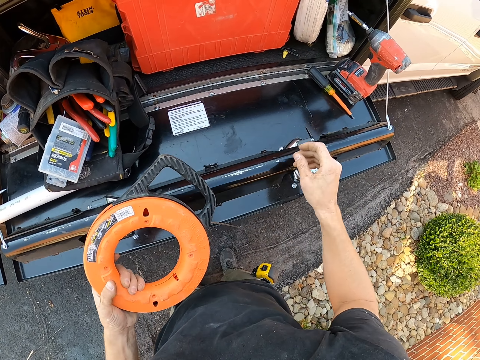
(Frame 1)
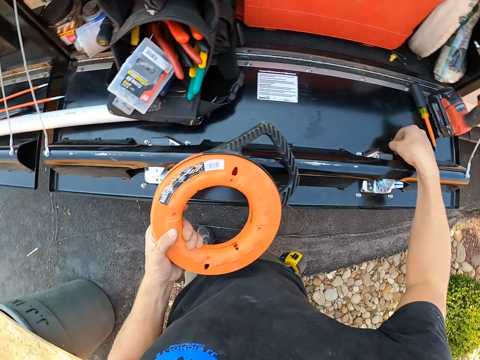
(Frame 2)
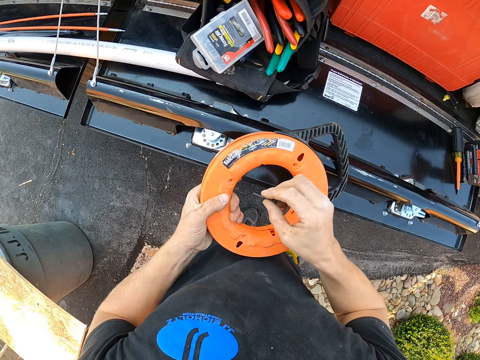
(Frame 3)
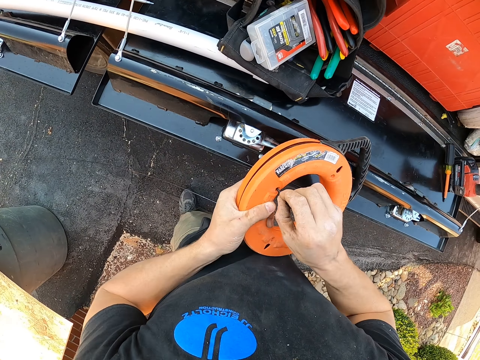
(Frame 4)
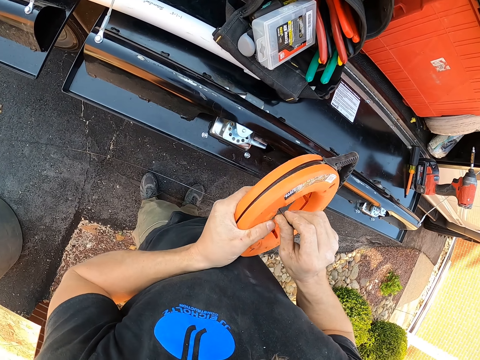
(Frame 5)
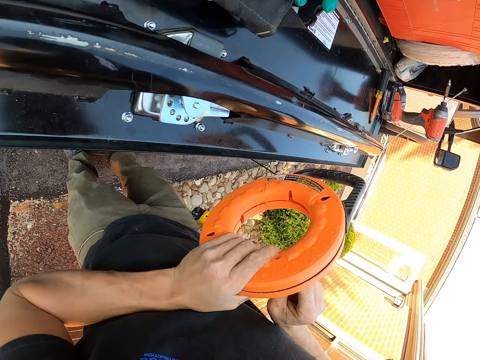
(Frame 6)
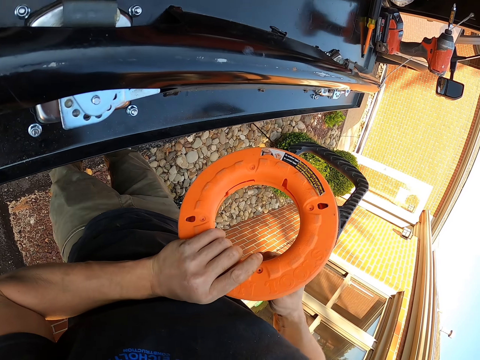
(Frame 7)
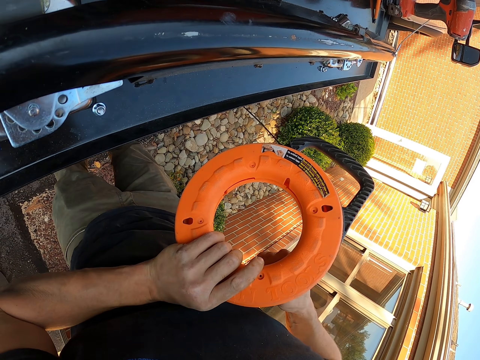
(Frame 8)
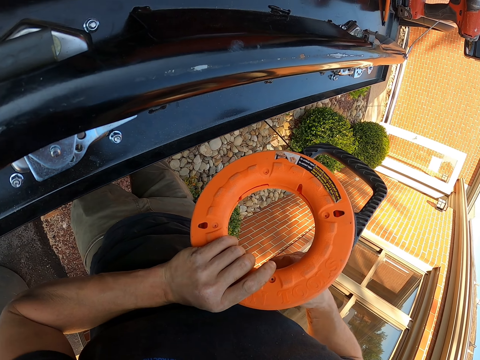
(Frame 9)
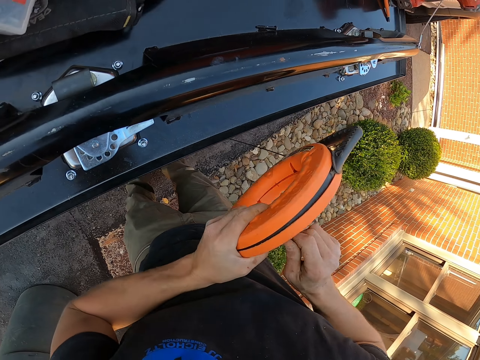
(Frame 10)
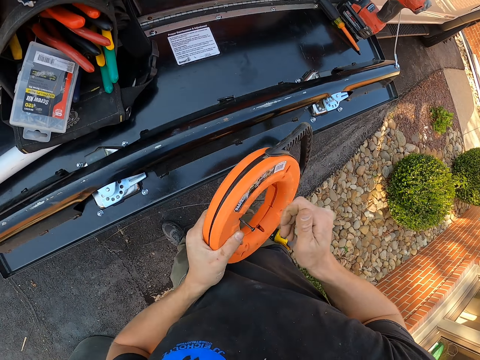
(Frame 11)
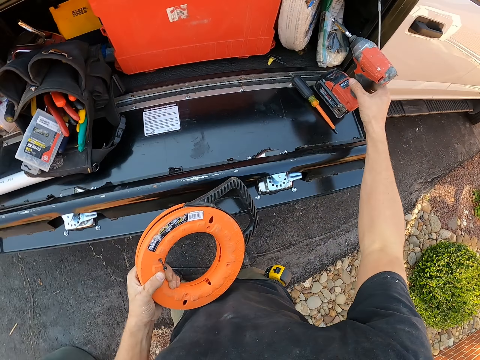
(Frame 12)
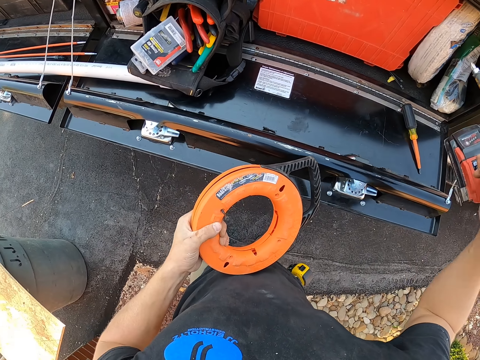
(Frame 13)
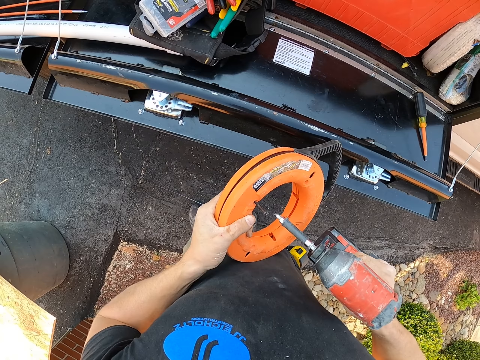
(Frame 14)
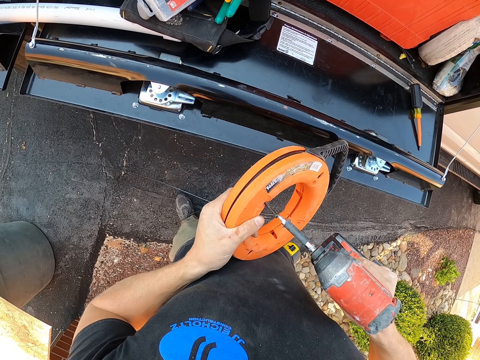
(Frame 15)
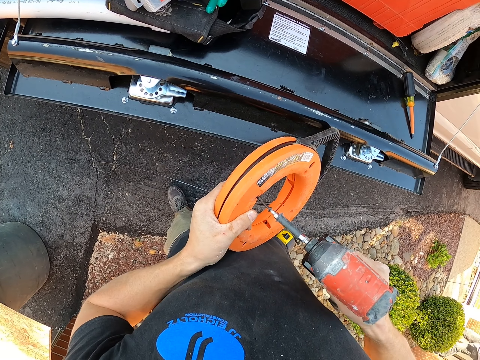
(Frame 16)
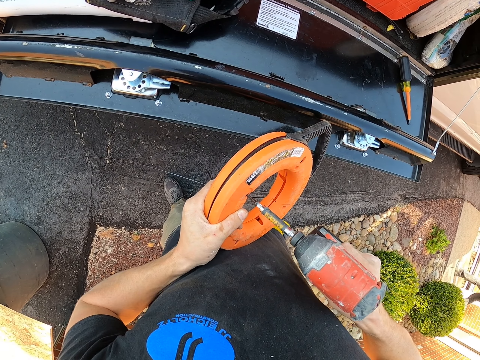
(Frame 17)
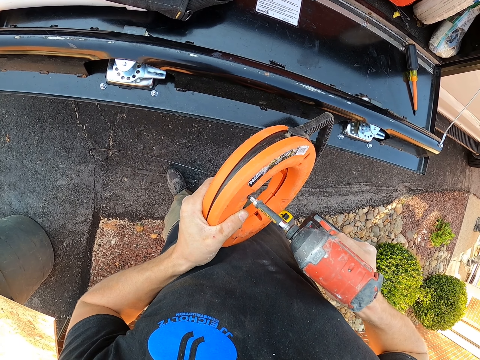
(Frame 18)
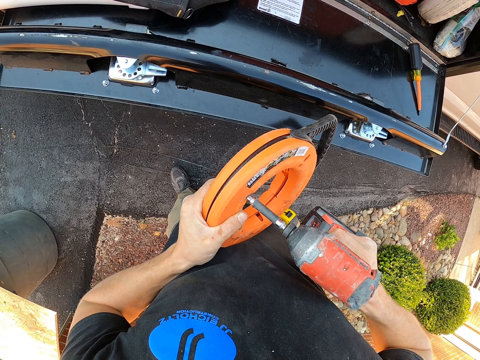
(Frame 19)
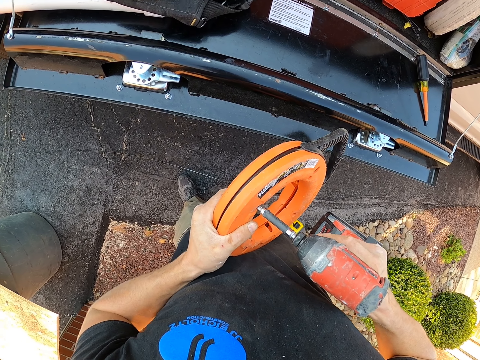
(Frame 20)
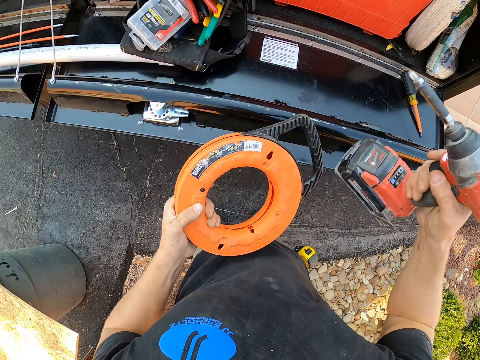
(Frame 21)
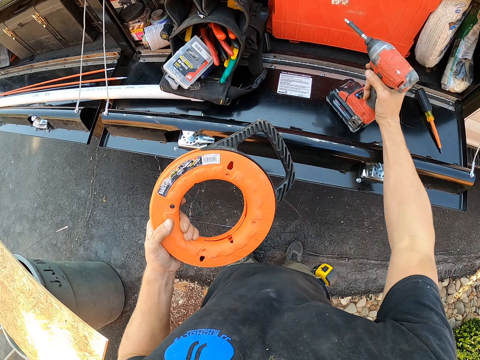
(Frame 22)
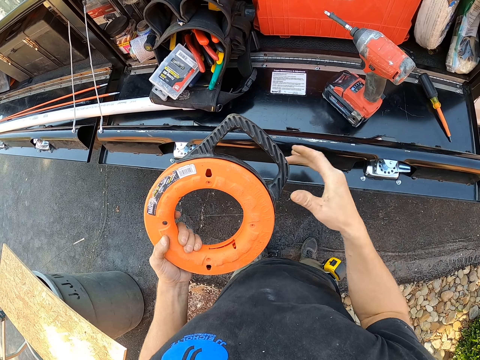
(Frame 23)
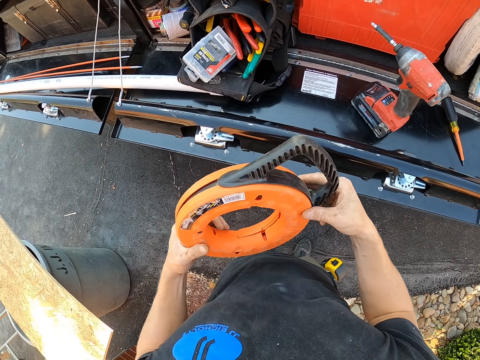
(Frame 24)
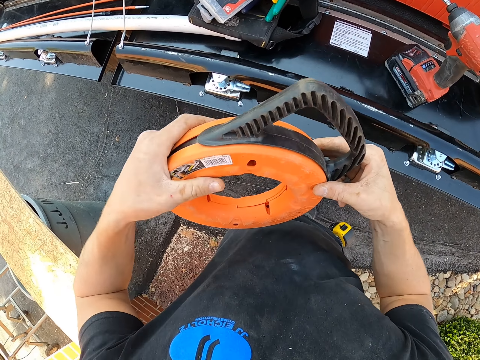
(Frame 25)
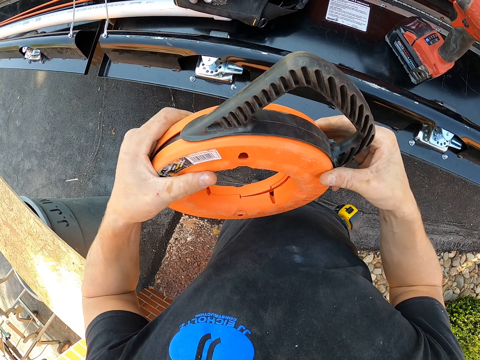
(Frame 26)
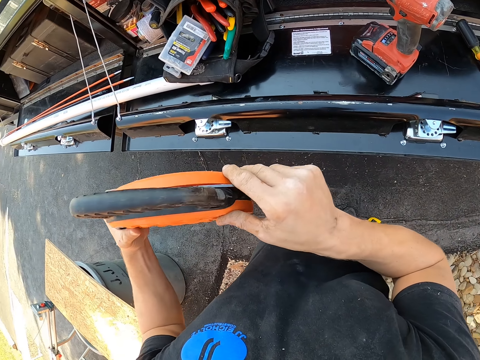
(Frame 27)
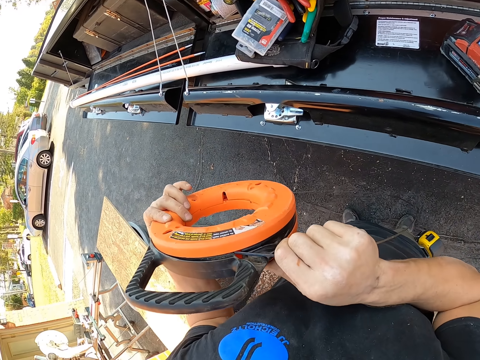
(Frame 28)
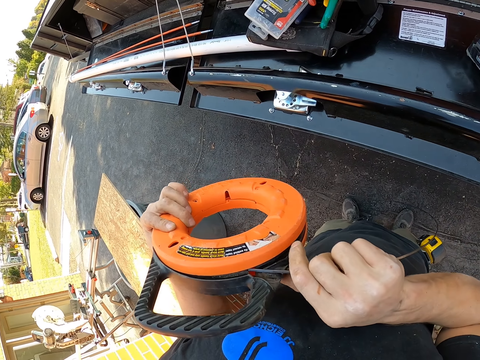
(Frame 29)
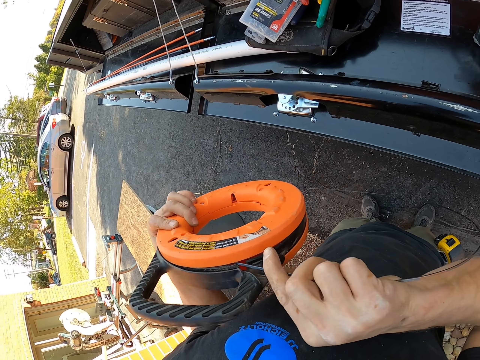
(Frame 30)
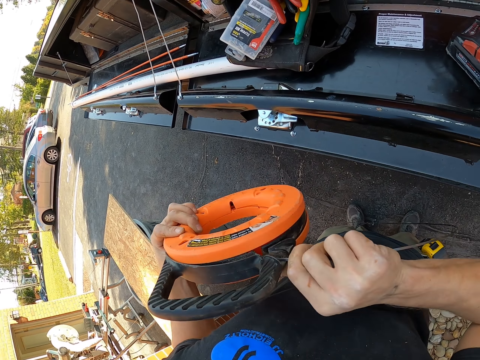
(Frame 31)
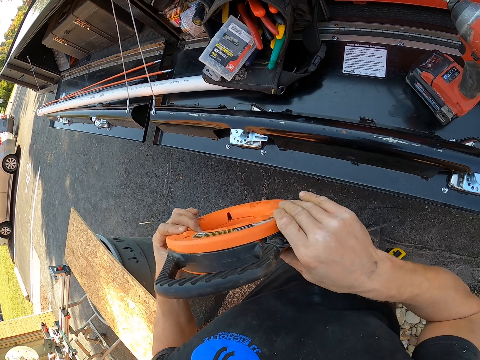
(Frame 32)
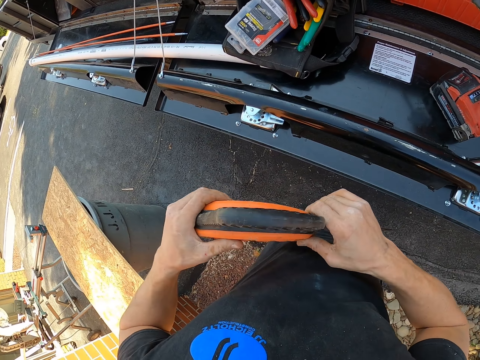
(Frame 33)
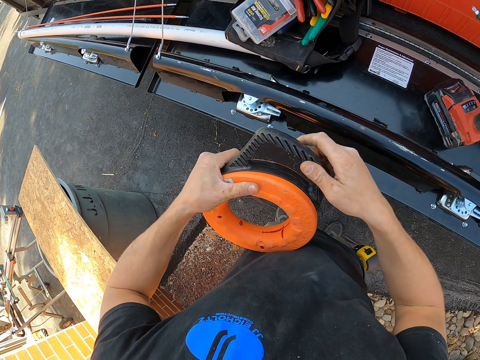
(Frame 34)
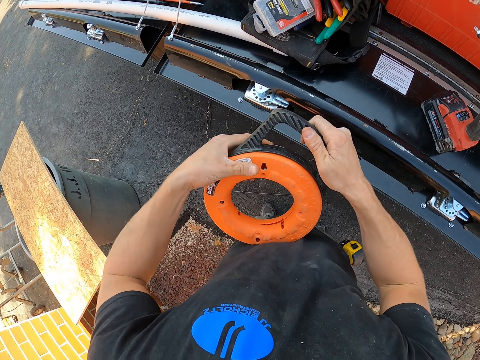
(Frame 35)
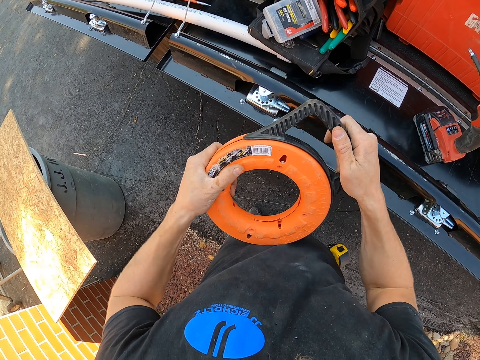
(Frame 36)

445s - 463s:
The camera wearer picks a bolt from the stand. They insert the bolt on the trimmer line. They pick a drill from the stand. They drill the bolt in the trimmer line with the drill. They place the drill on the stand. They adjust a line.

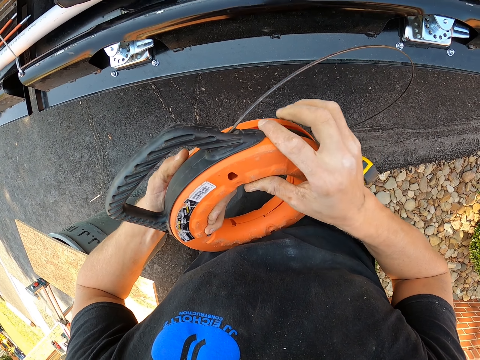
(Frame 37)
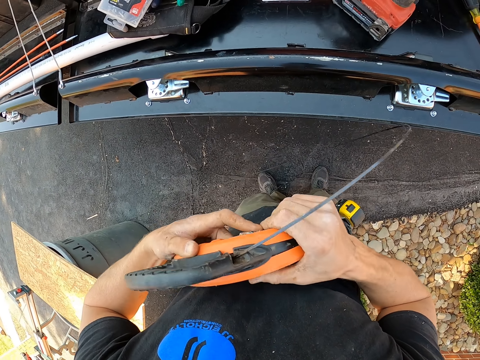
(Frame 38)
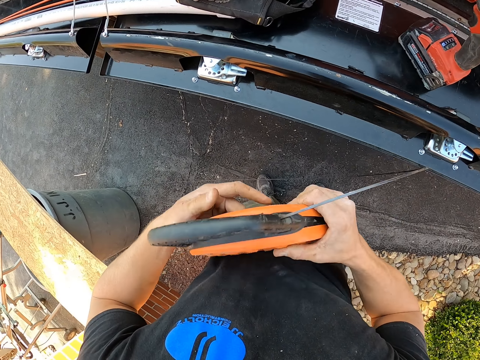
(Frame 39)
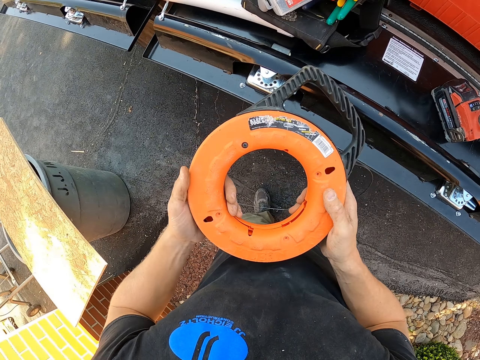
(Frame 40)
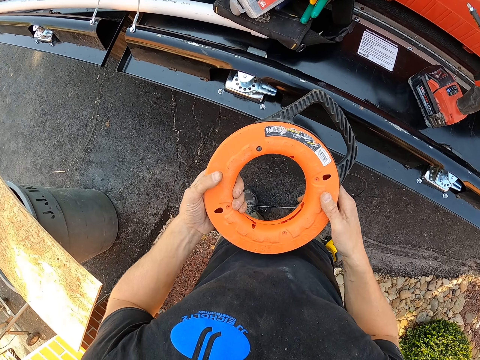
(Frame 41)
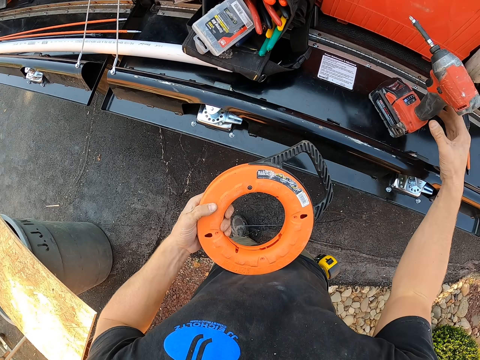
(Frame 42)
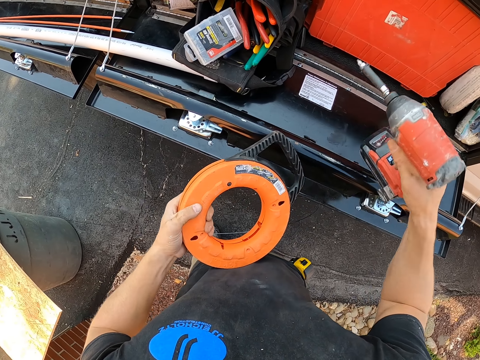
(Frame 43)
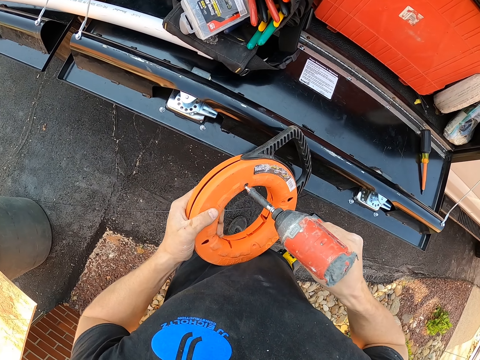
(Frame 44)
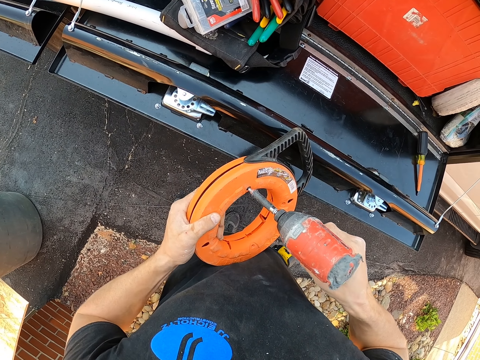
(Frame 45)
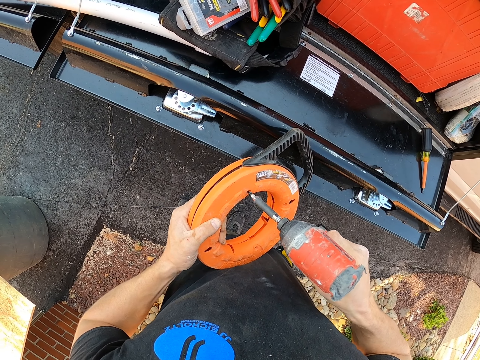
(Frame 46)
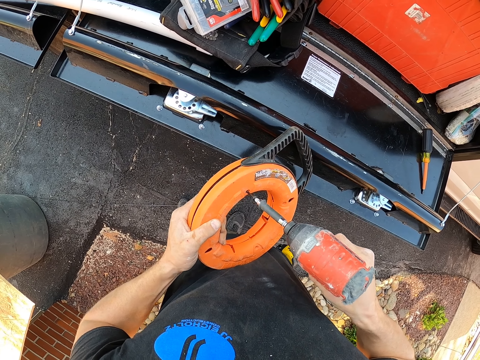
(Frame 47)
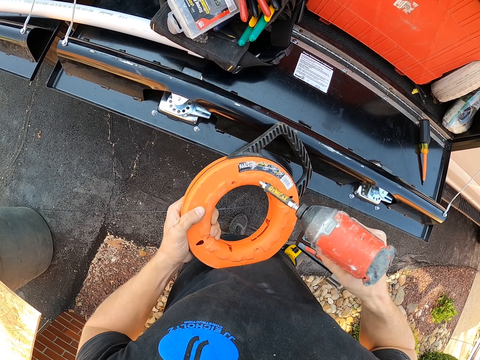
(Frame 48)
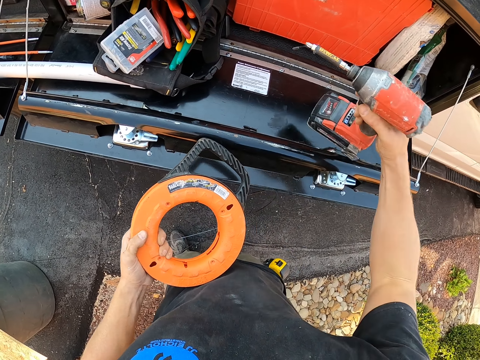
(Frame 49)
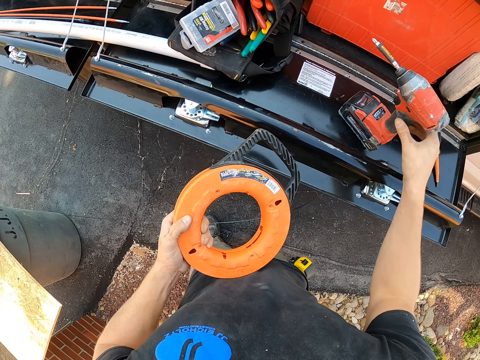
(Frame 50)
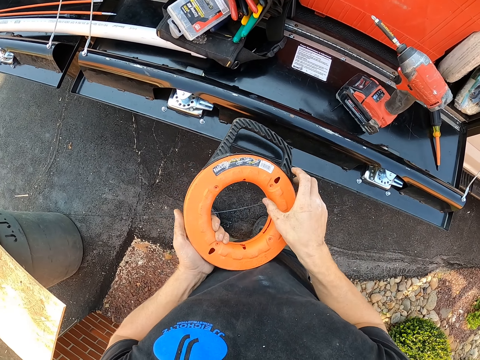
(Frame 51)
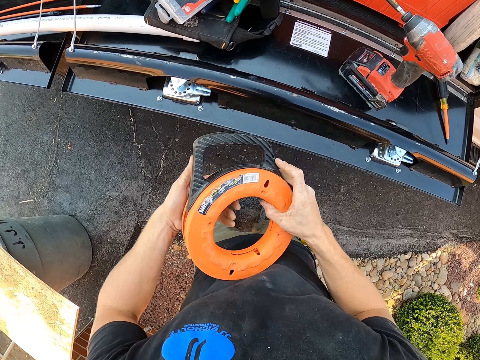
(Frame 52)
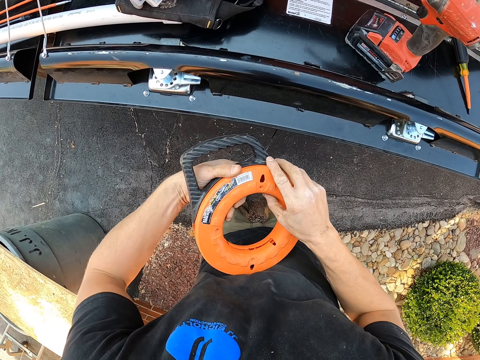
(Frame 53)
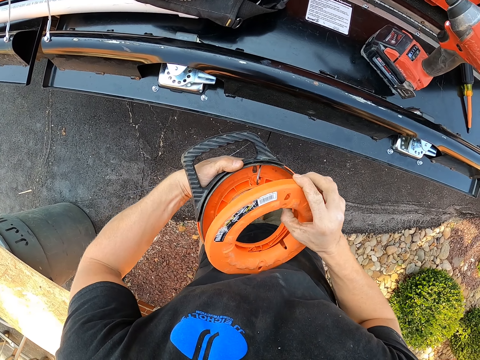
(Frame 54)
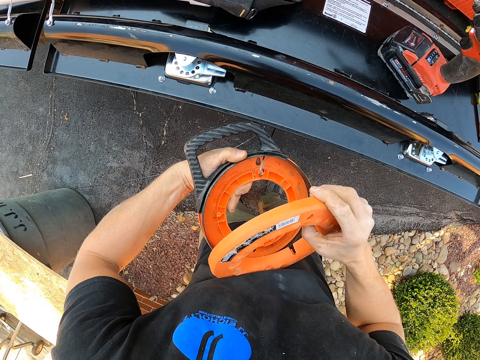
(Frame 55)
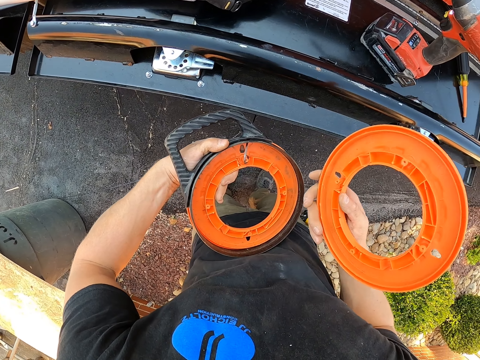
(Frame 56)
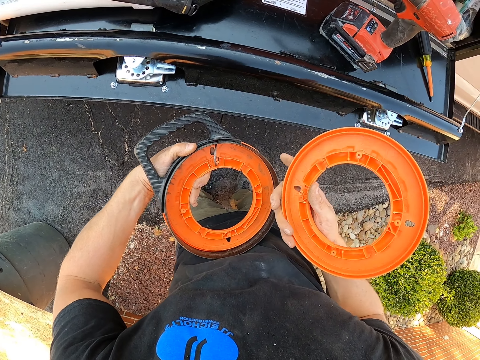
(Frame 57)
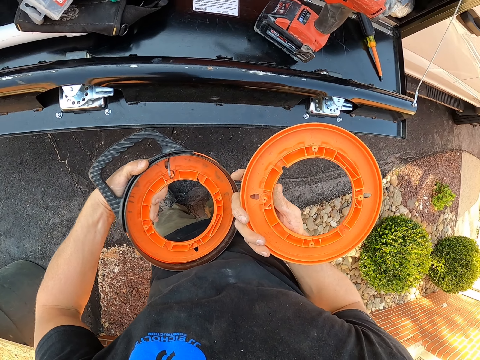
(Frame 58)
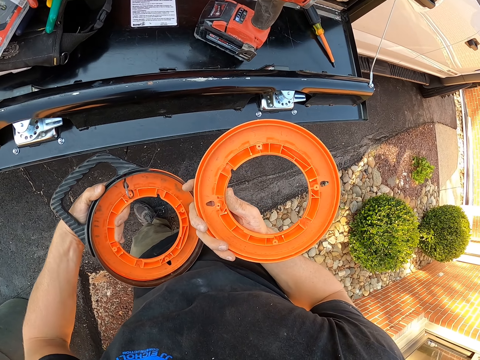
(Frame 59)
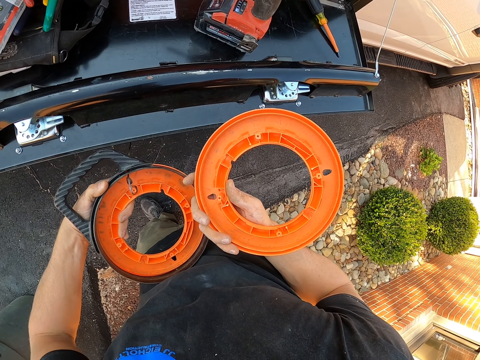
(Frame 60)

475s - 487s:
The camera wearer picks a drill from the stand. They drill a cable in the trimmer line. They undrill the screw. They place the drill on the stand. They remove a plastic from the trimmer line. They open the rod holder.
